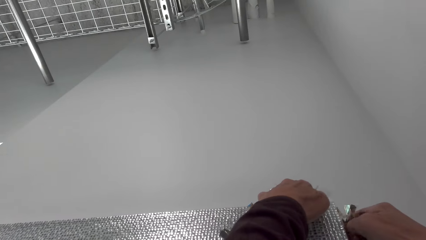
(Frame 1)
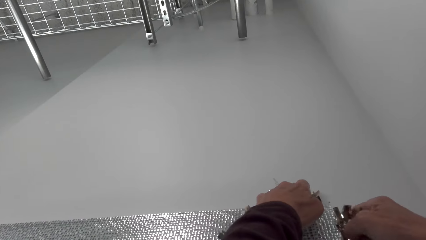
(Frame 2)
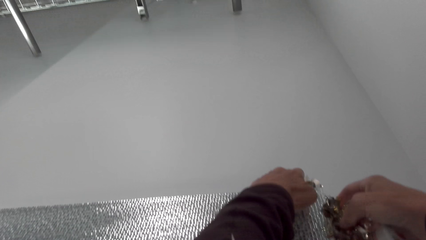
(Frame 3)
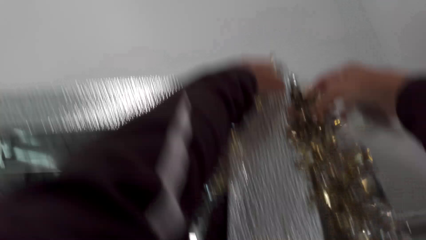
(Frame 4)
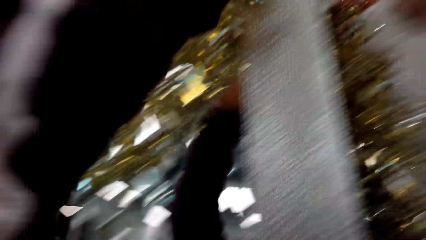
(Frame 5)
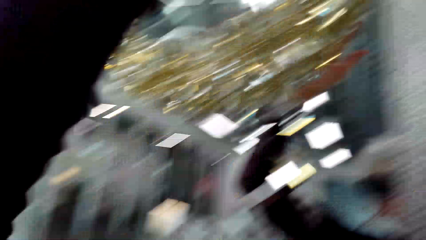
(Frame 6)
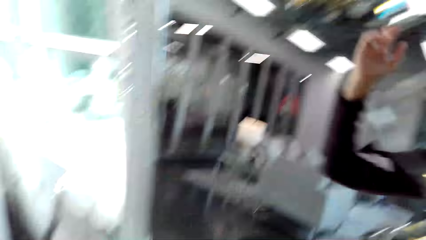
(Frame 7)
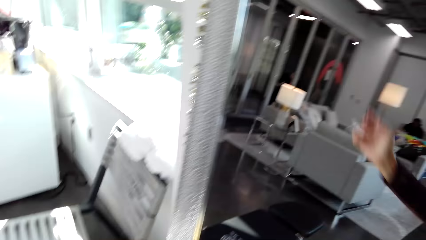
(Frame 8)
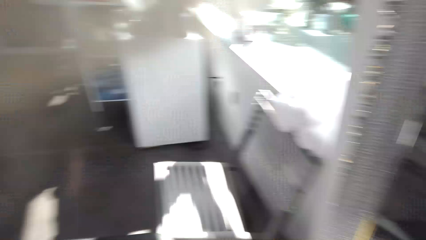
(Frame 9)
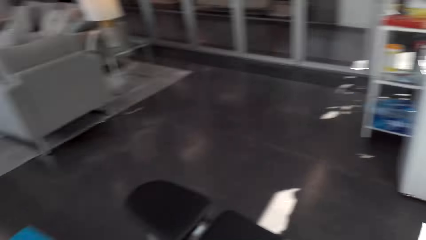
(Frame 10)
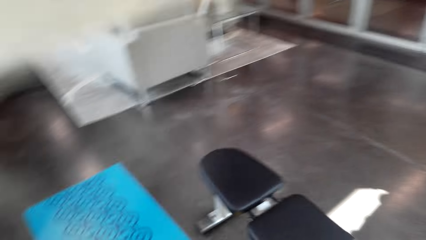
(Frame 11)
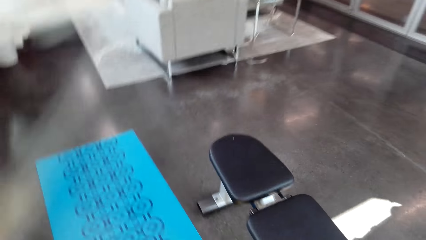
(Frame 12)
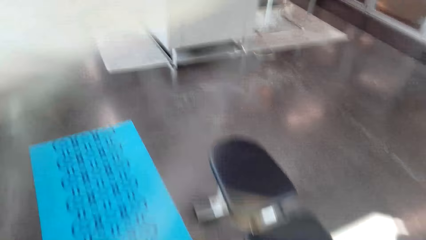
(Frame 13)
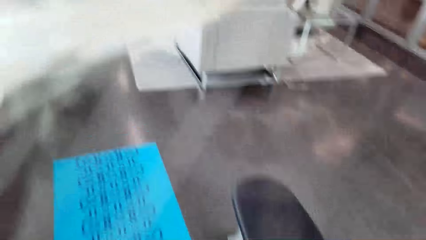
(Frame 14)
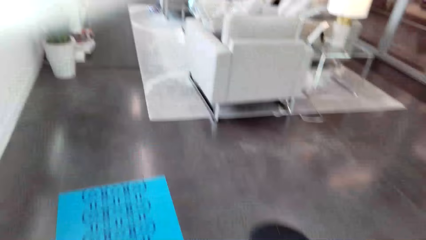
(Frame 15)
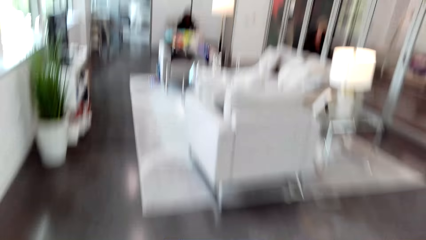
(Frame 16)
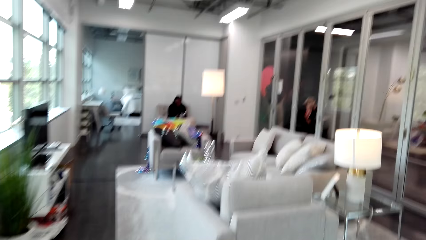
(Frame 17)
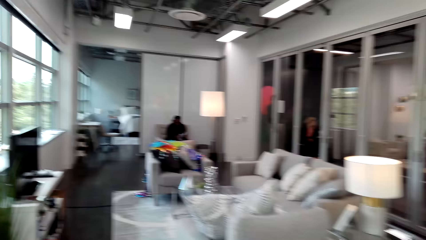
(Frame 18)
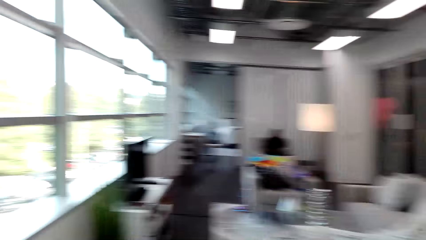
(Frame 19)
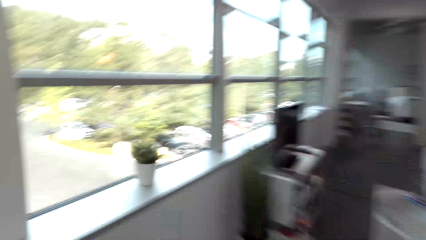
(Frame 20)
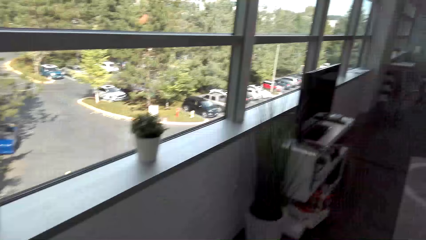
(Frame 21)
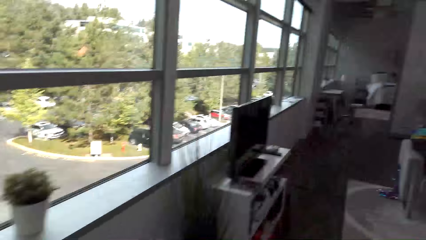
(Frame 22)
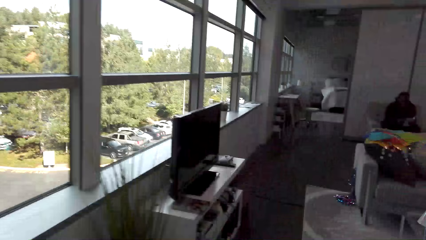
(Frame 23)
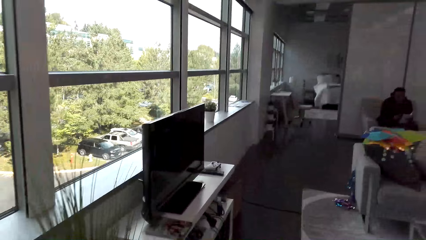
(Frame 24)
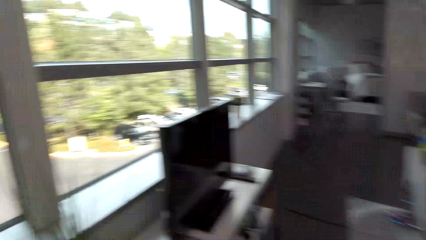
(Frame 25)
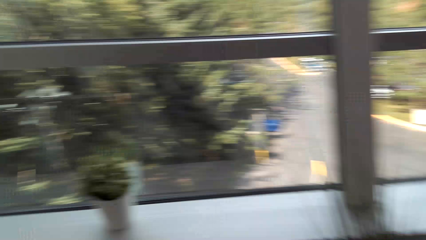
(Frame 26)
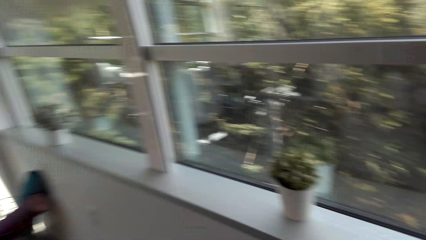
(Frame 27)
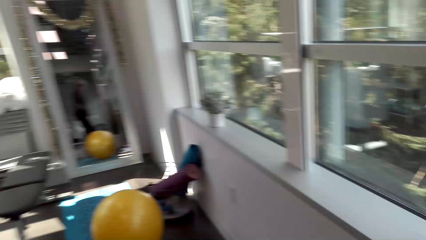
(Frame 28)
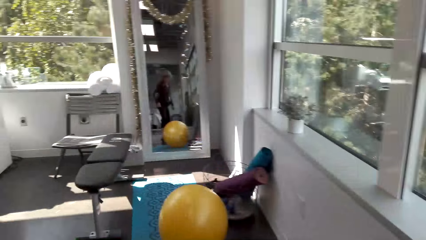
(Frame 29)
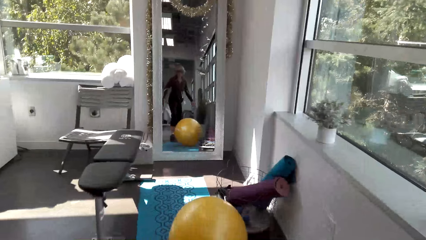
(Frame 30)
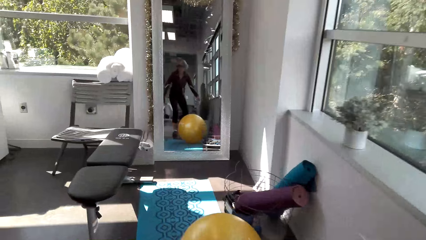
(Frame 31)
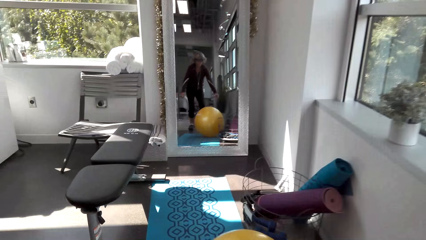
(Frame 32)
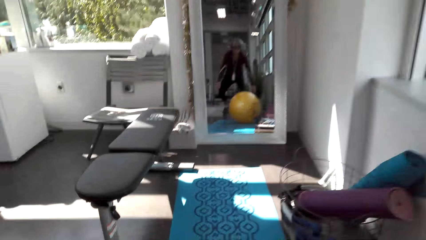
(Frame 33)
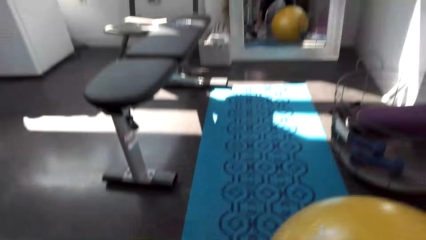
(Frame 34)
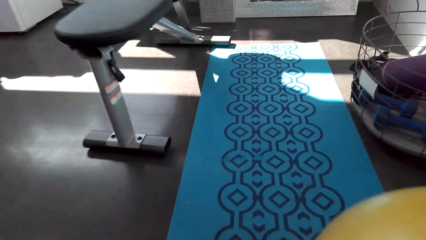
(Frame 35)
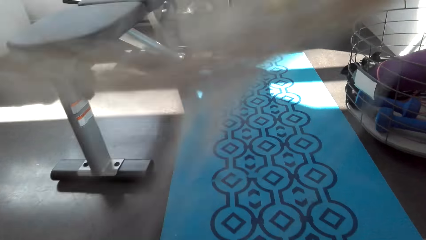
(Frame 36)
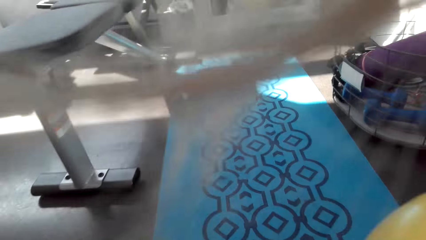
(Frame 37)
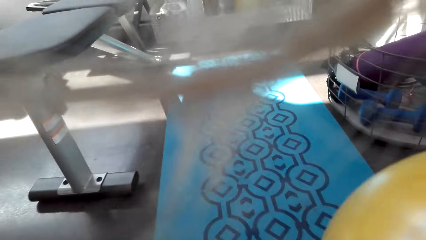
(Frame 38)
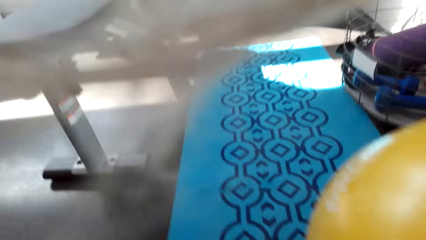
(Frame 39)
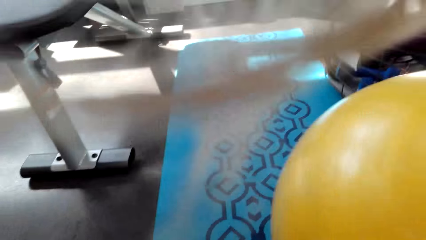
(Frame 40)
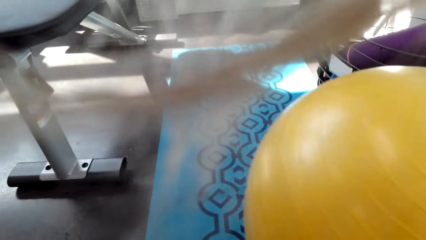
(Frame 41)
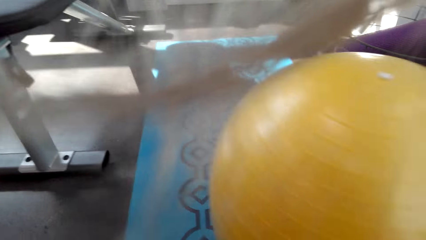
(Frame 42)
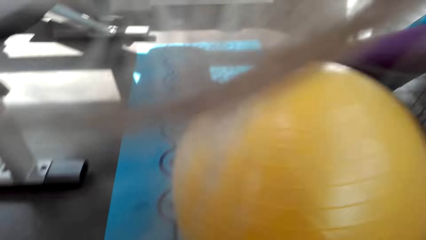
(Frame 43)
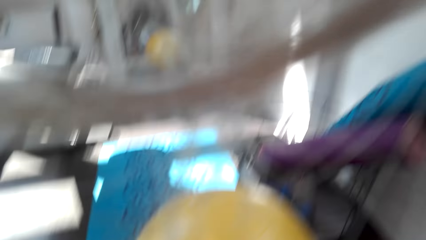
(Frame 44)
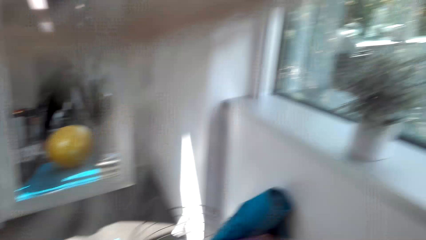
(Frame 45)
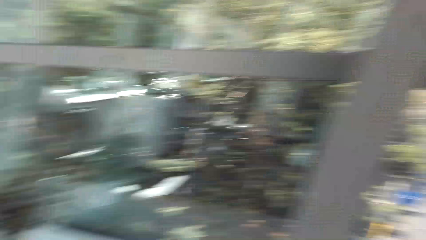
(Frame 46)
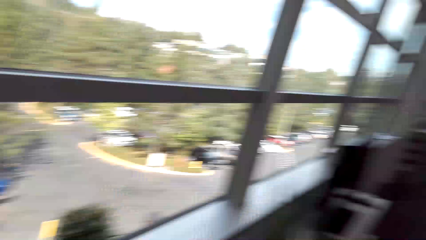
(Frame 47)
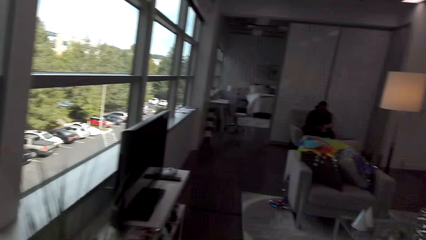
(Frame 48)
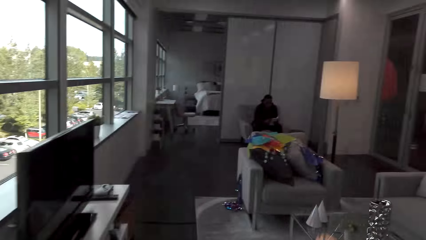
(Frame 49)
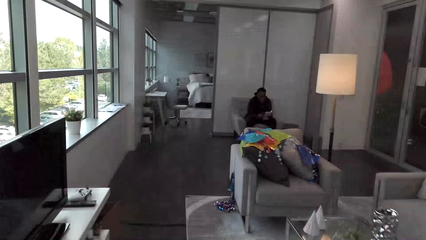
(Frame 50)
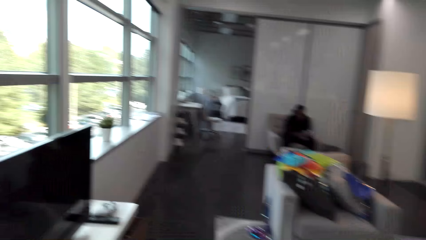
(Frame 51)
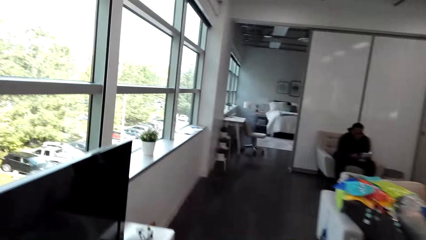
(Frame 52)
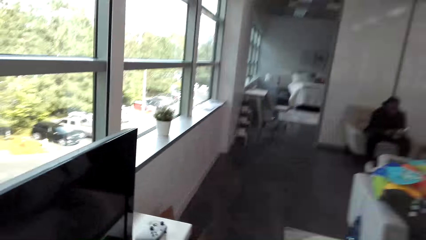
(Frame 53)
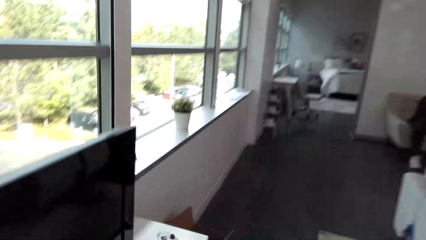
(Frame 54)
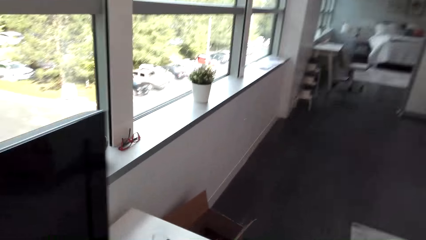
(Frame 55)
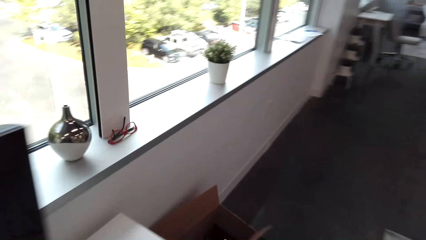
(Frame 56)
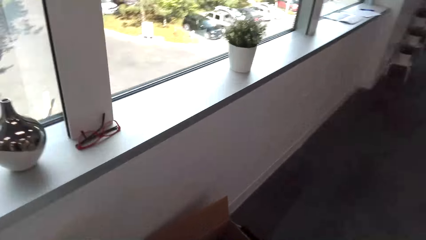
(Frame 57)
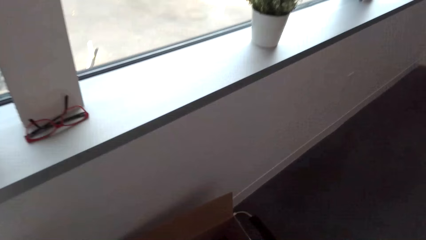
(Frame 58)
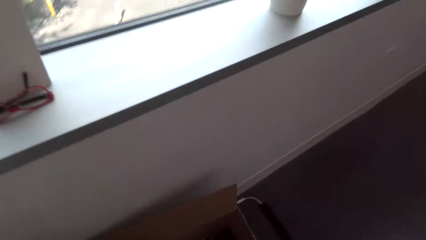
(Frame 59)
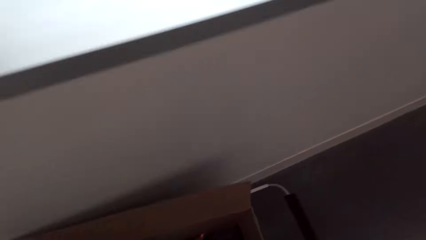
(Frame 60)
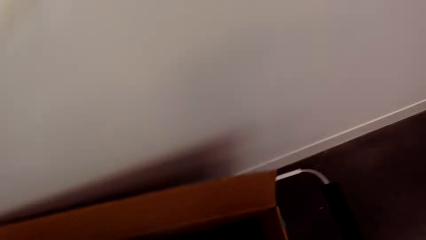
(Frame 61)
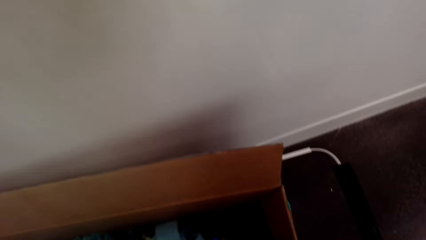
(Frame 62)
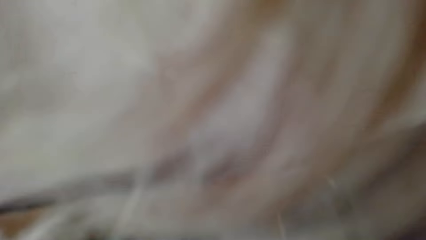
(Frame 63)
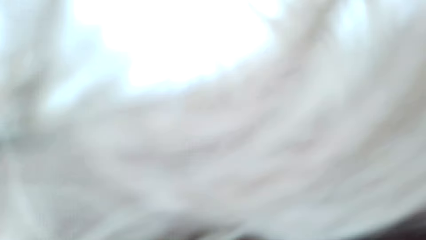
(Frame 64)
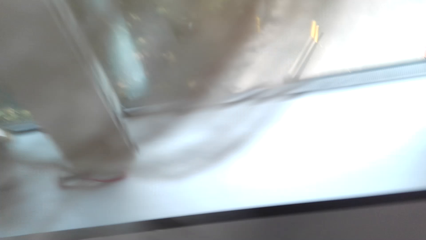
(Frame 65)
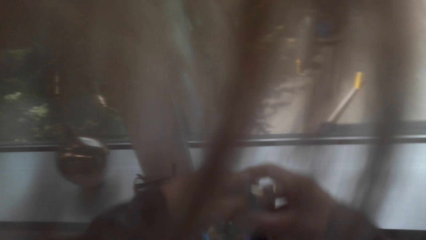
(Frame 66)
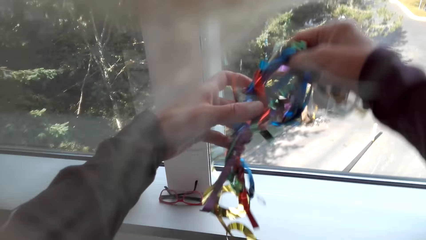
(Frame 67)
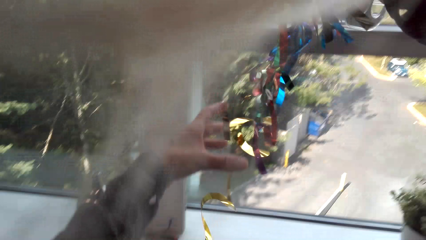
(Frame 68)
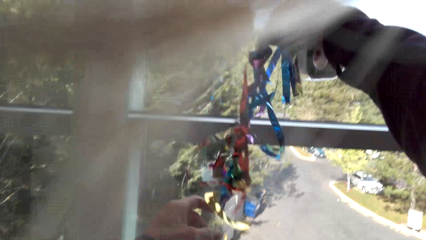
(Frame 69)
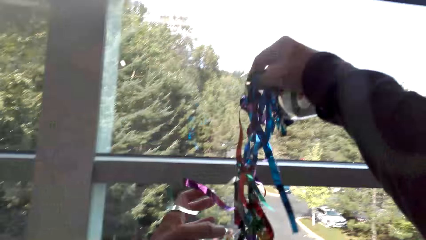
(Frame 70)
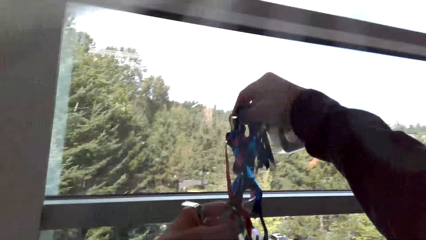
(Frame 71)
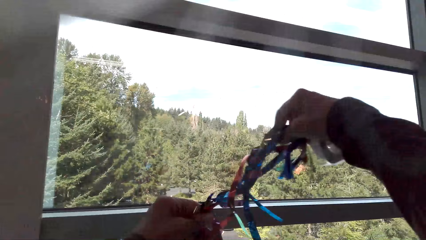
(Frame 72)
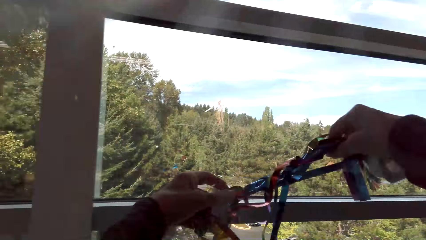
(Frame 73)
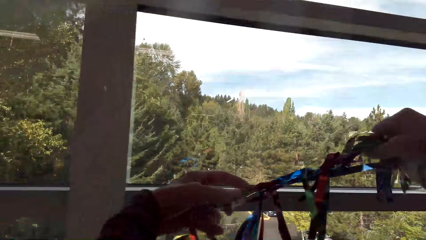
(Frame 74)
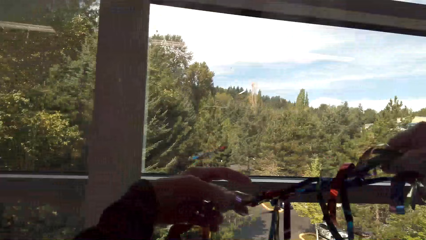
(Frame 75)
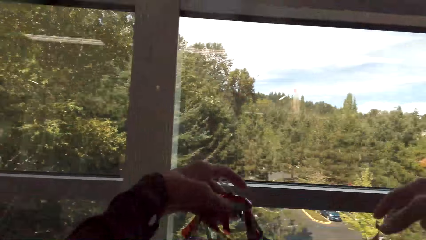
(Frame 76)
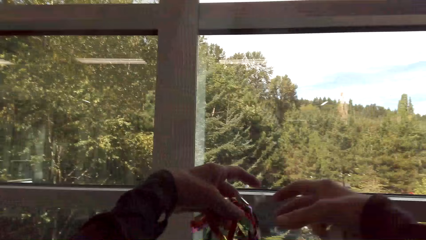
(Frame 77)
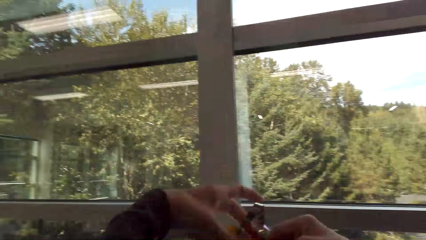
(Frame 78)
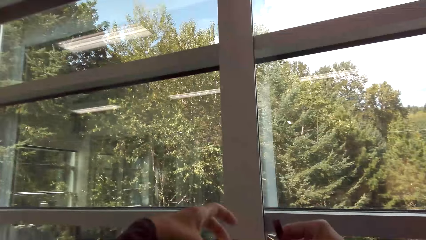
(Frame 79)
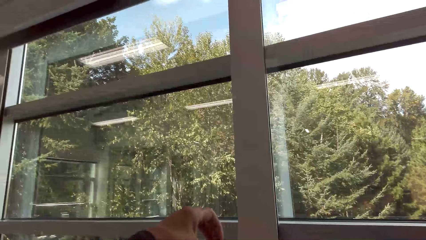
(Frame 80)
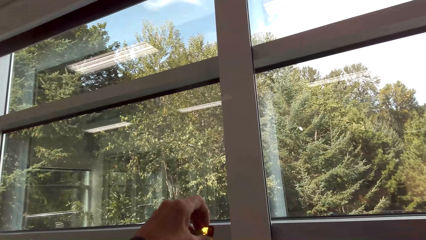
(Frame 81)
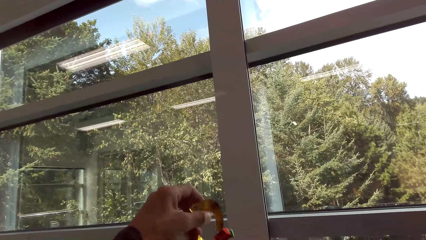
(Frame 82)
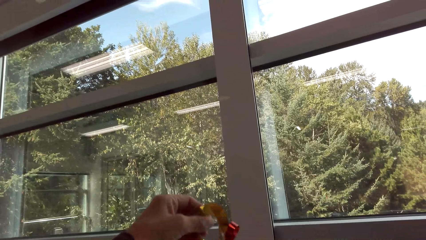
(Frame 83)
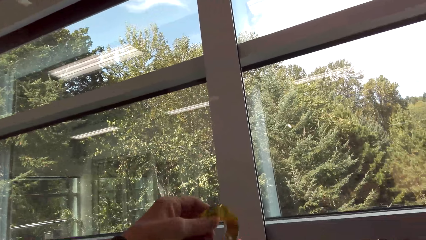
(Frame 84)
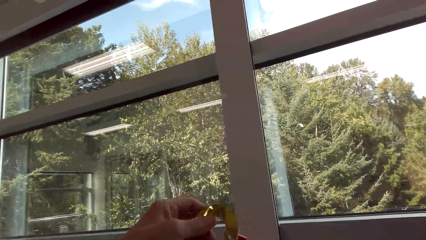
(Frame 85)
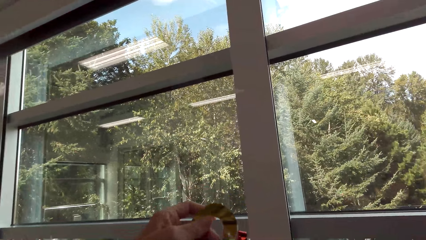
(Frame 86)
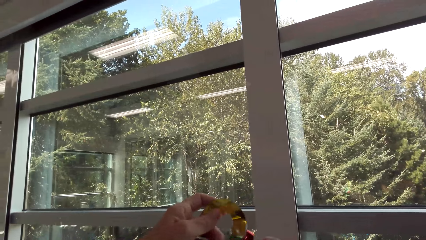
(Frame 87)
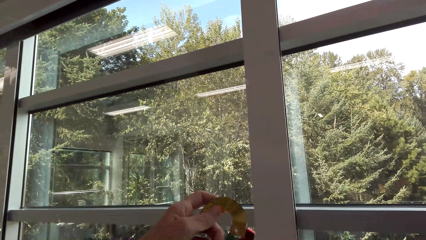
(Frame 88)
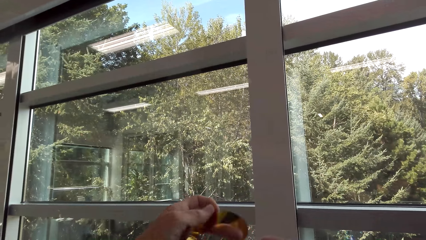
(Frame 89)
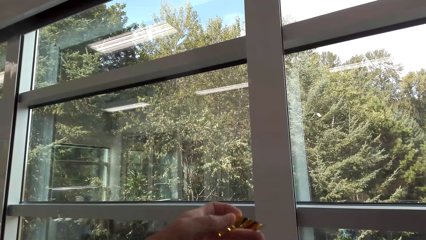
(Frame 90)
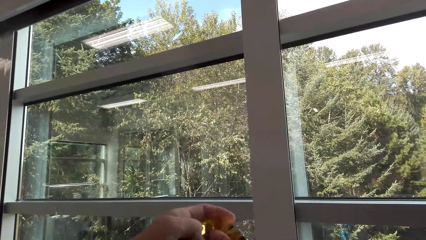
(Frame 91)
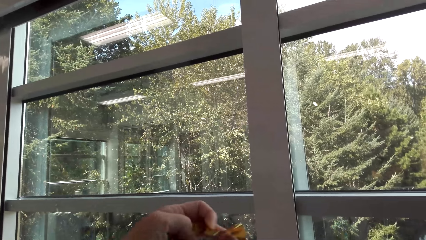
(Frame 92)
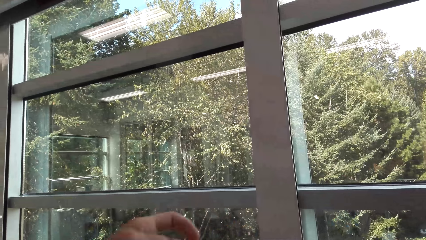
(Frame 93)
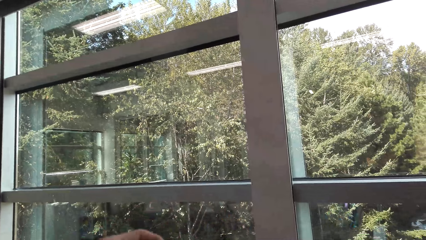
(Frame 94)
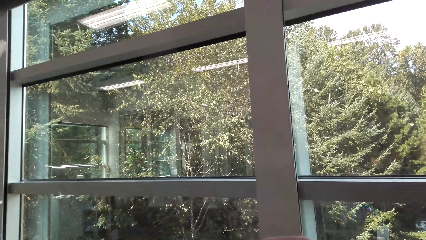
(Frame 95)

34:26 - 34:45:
A man stares at the camera wearer. The camera wearer walks in the sitting room. She stares at the decoration on the wall. She holds a ball. She walks in the room. She bends near the box and picks a Christmas decoration from the box. She adjusts the decorating ribbon with her hands. She holds the Christmas decoration.
